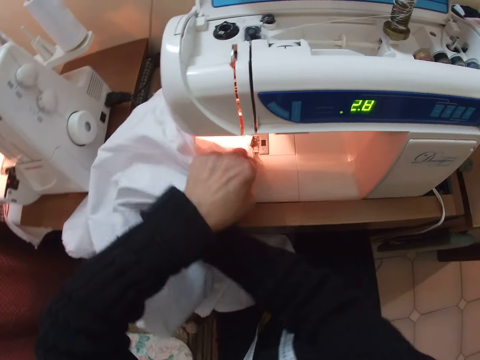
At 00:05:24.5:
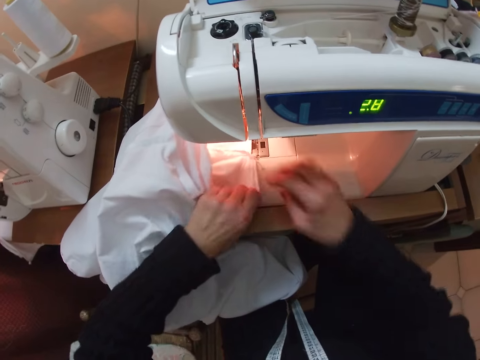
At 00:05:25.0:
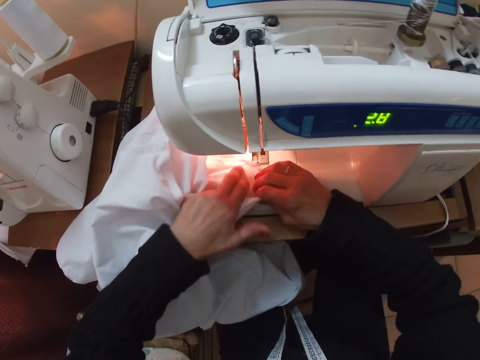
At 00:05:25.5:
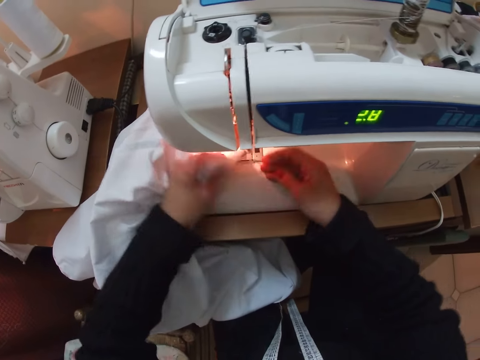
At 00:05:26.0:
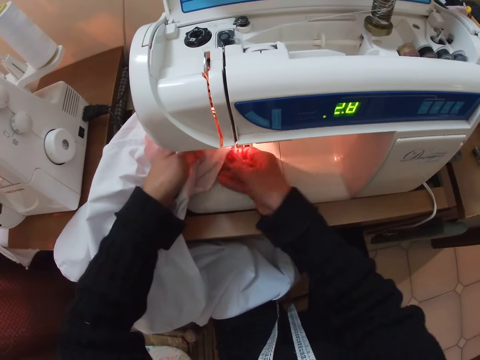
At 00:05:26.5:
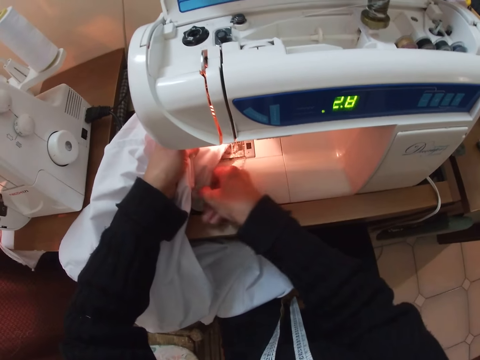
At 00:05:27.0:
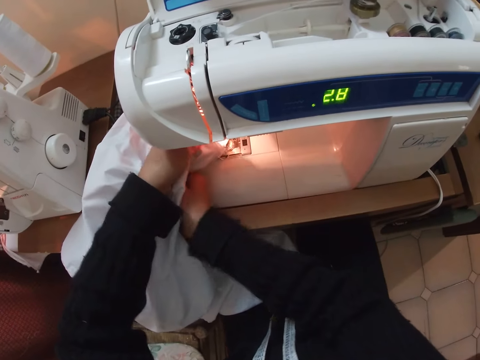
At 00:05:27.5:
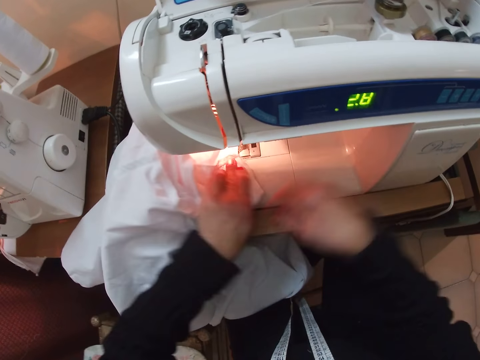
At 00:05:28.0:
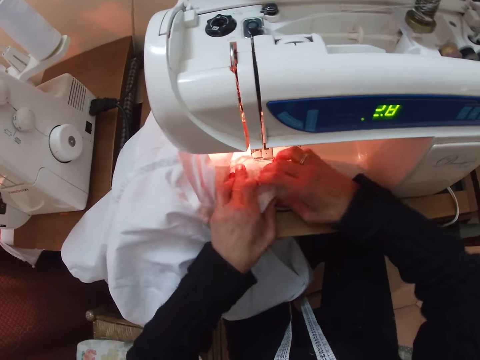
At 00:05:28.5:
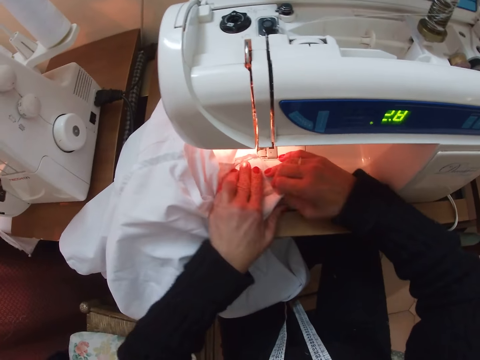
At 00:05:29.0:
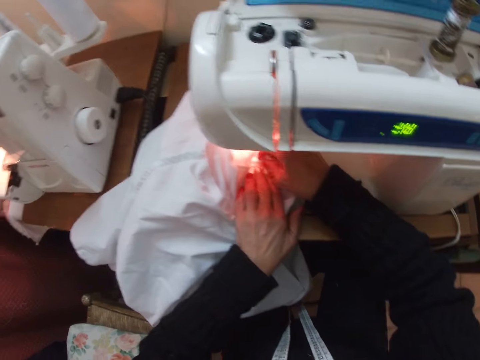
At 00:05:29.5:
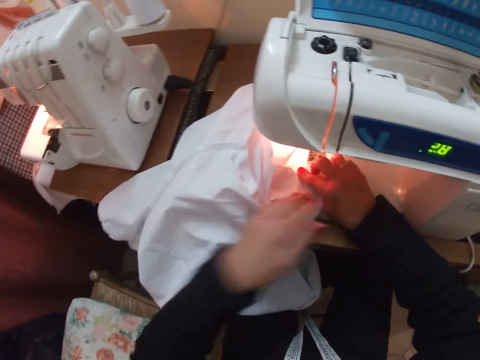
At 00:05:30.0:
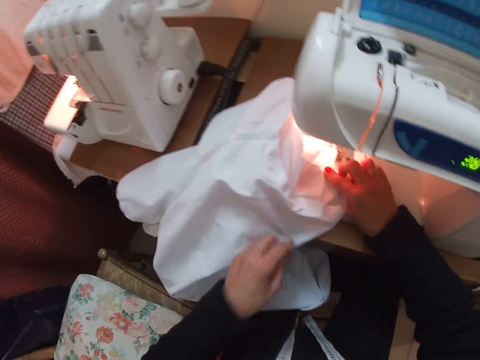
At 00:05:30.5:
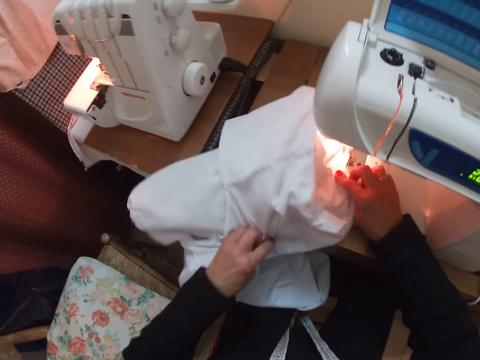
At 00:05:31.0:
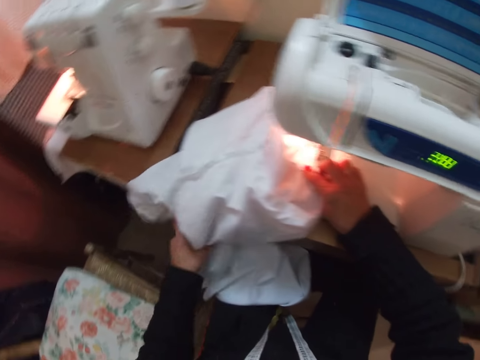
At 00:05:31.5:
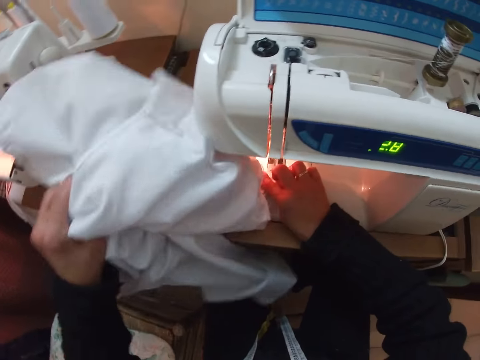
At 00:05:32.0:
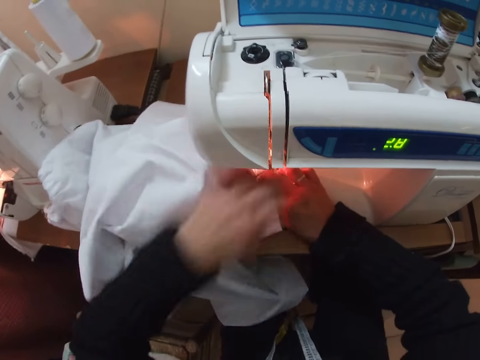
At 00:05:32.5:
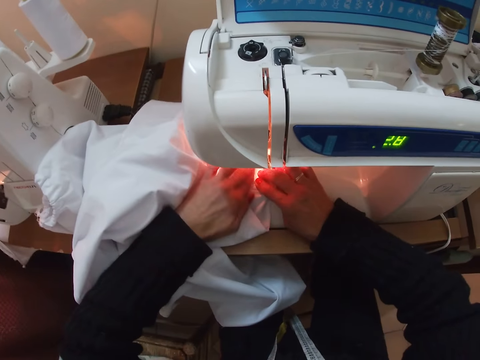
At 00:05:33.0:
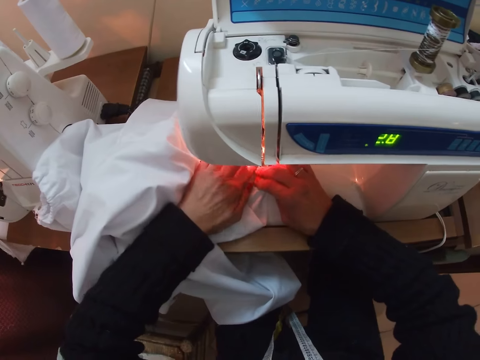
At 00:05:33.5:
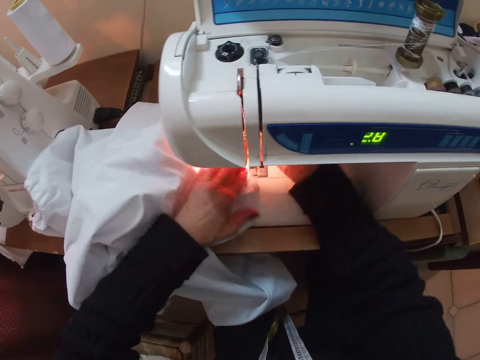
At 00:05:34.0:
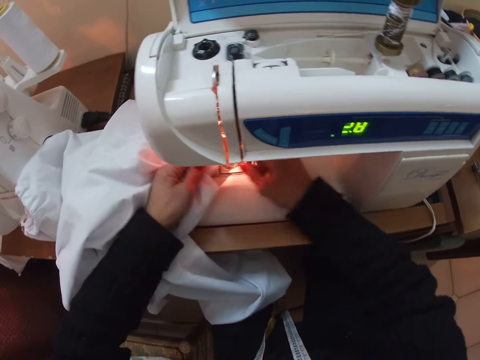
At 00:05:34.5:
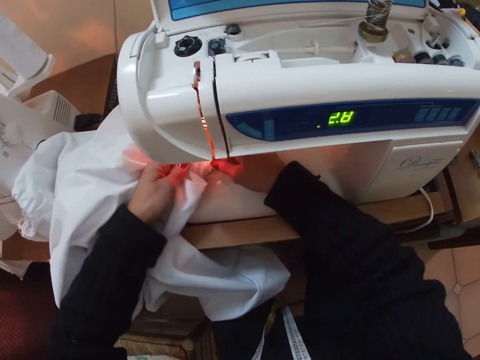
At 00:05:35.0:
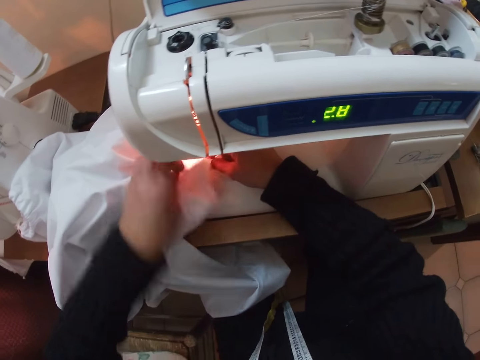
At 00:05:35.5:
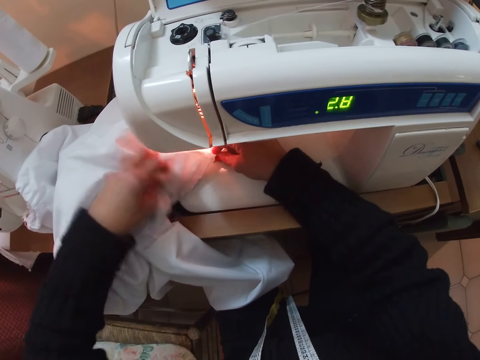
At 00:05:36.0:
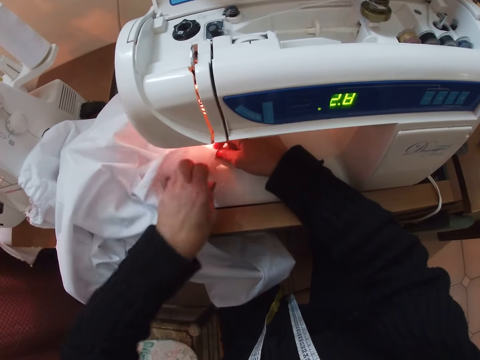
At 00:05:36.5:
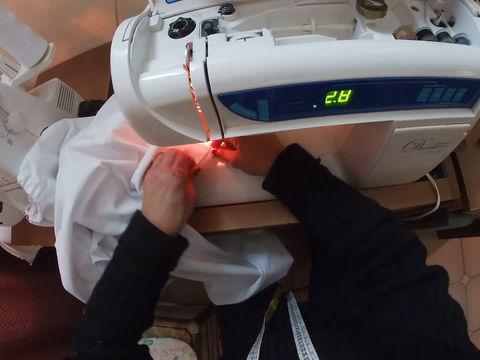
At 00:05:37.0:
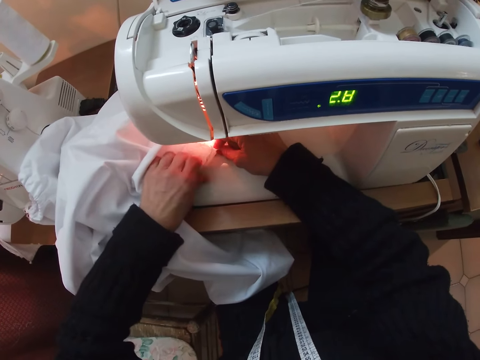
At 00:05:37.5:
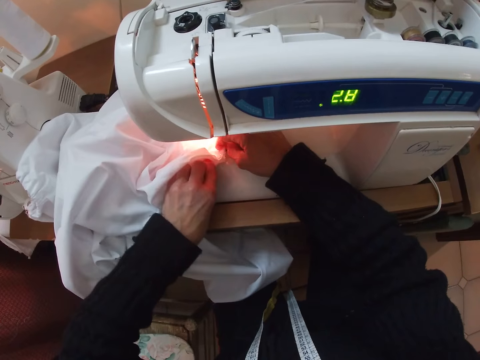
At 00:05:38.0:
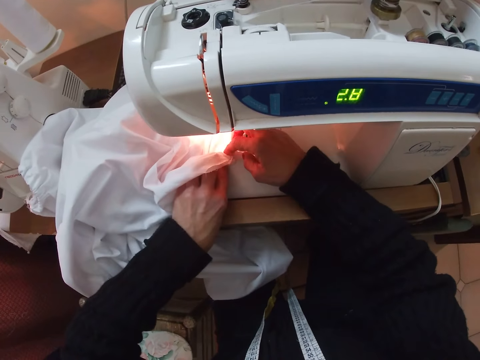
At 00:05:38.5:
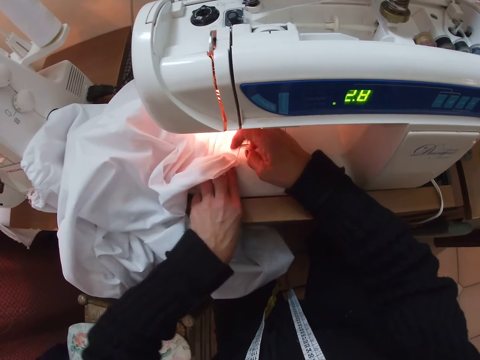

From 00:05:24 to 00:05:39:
The camera wearer adjusts the garment. She takes her left hand off the white cloth. She adjusts the white cloth with her left hand. She lifts the white cloth on the sewing machine. She adjusts the white cloth on the sewing machine.

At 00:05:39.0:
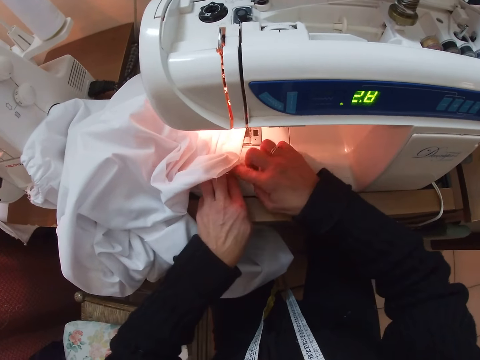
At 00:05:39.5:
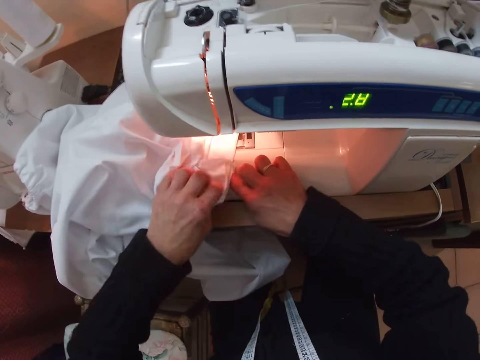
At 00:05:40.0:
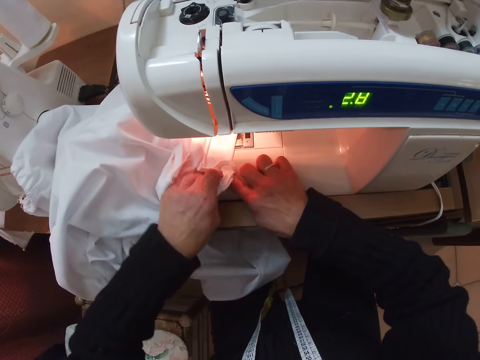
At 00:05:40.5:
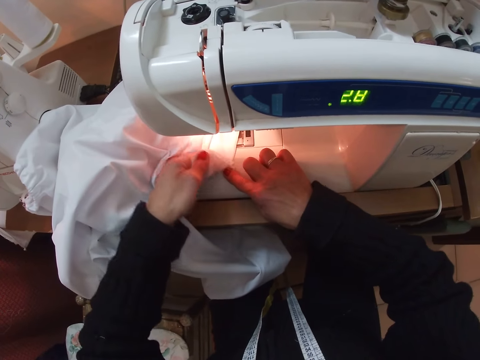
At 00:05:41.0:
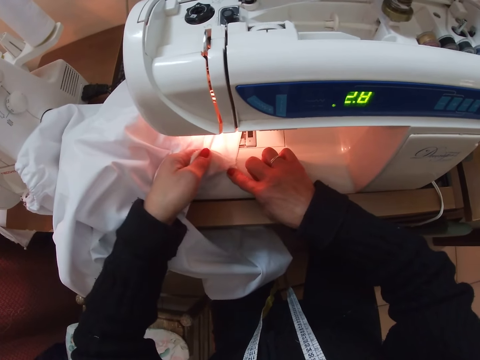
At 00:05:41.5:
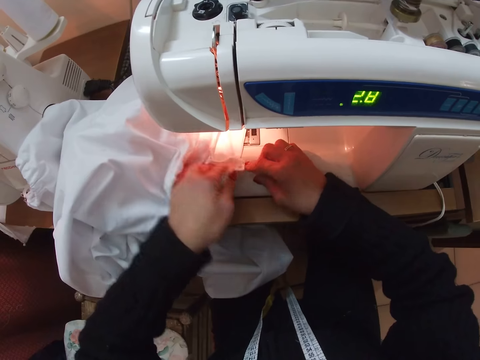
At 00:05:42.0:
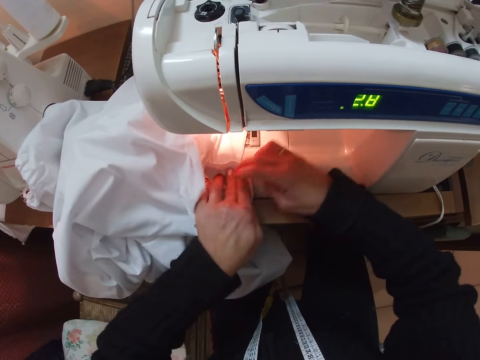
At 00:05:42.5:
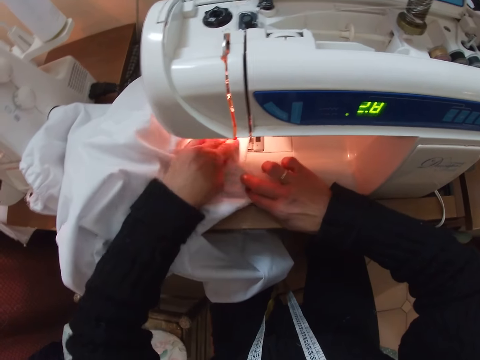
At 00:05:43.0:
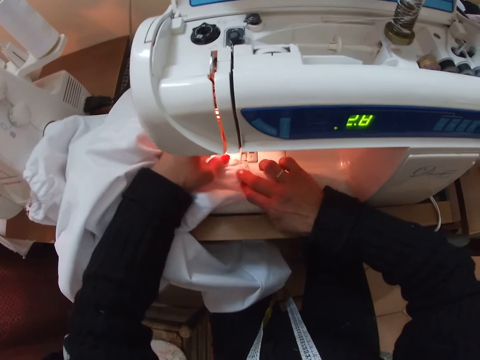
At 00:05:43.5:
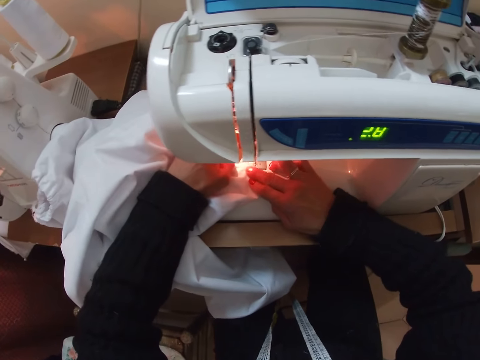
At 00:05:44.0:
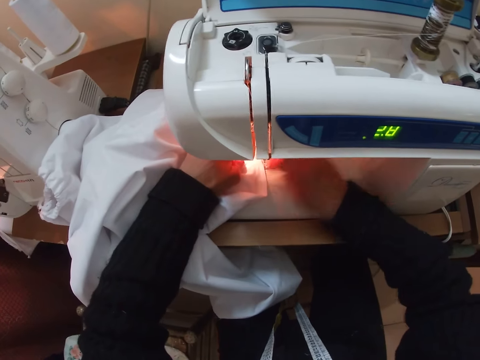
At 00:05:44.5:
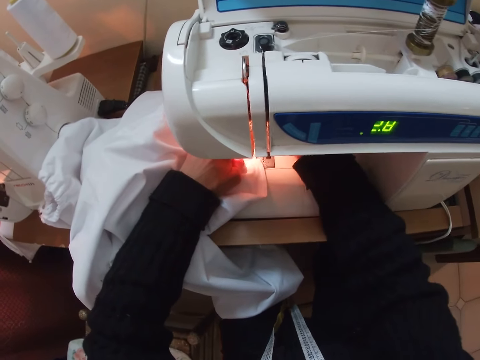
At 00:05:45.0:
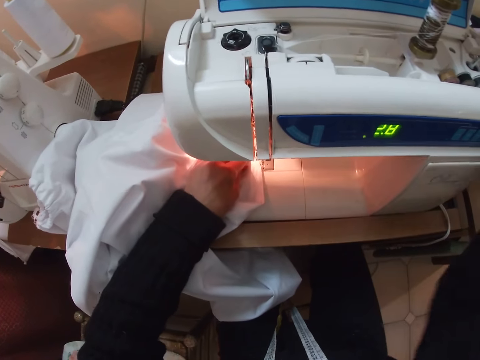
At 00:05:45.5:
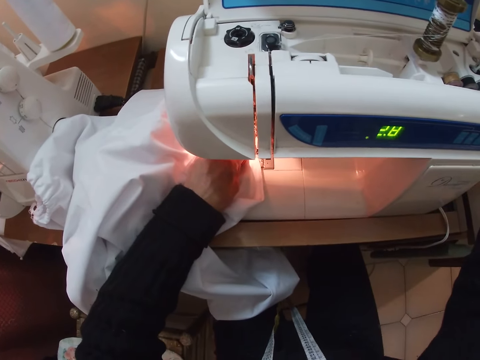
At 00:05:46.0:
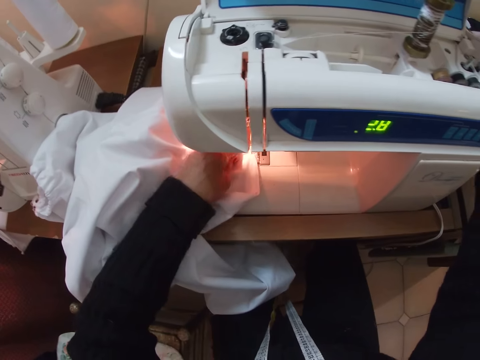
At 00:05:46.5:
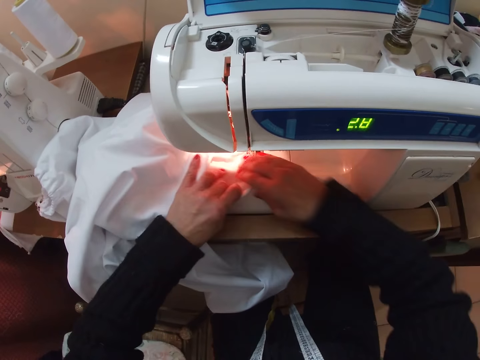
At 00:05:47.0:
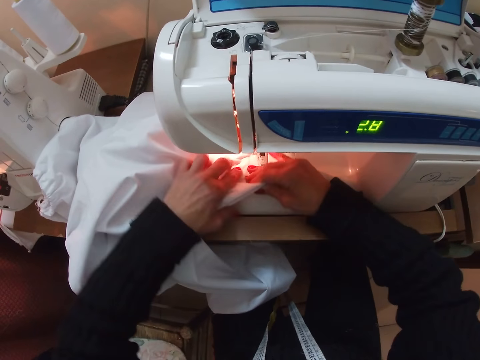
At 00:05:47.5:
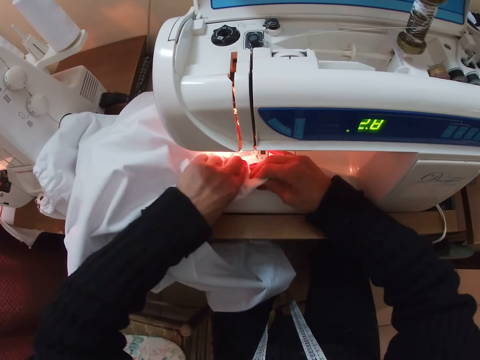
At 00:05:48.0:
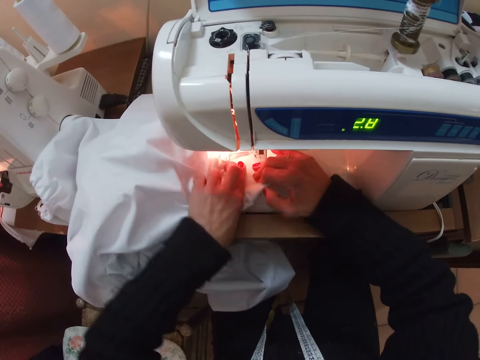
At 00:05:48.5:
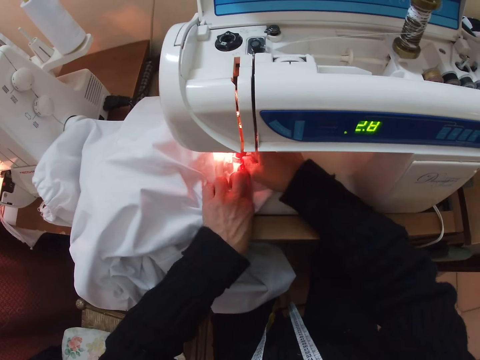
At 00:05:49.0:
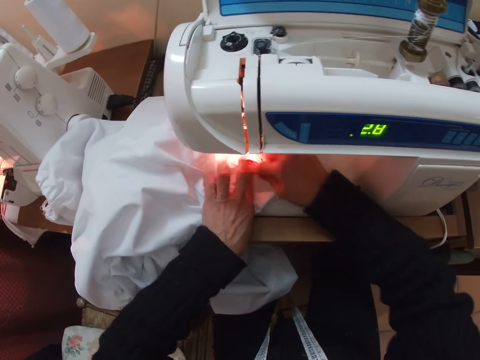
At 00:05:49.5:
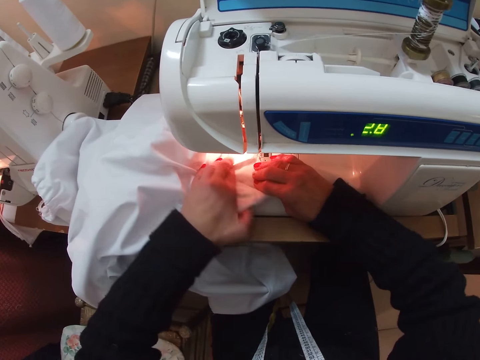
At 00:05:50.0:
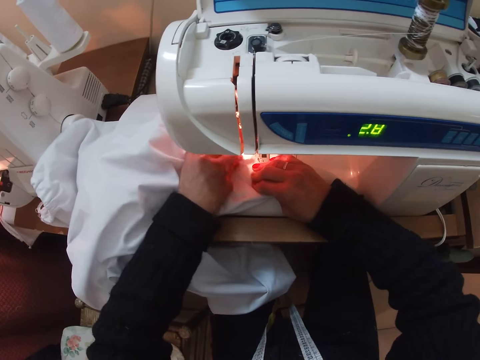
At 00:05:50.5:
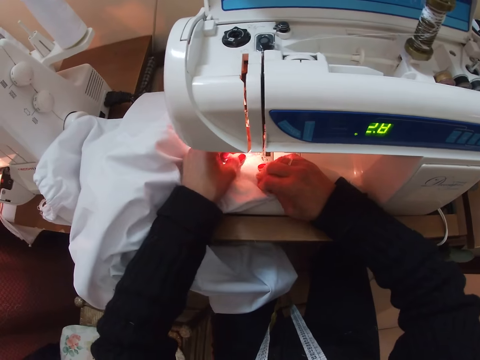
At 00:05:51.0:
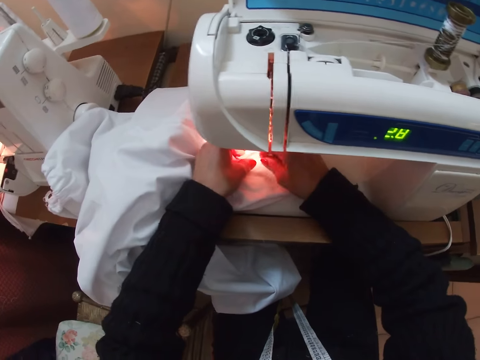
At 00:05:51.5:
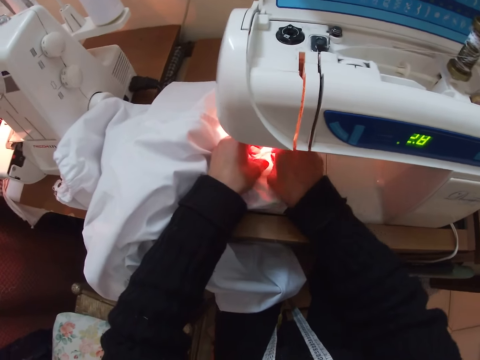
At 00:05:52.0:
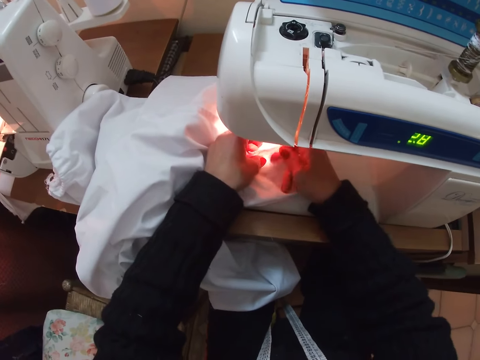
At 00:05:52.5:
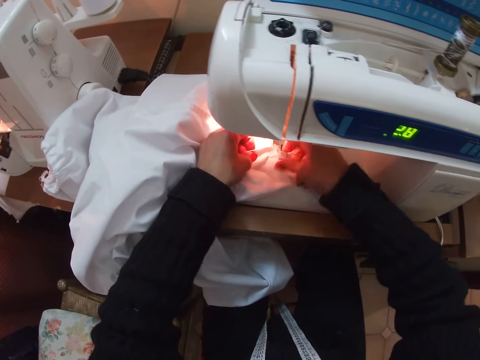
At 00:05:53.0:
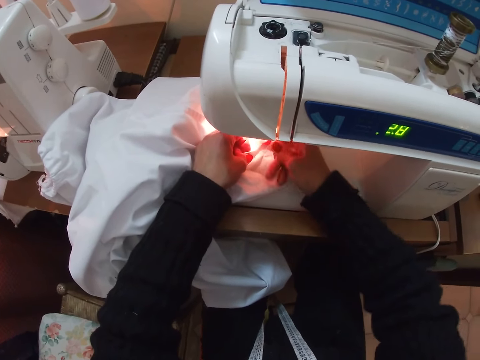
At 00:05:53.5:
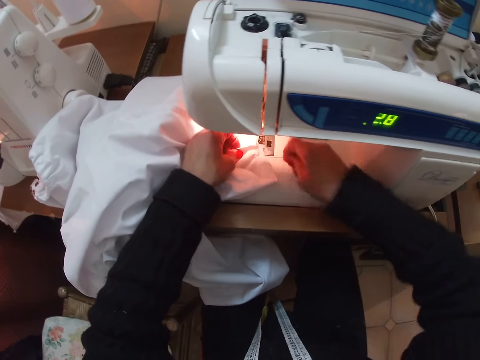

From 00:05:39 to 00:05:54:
The camera wearer takes her hands off the white cloth. She operates the sewing machine. She adjusts the white cloth on the sewing machine. She pulls the threads. She drags out wool from the white cloth.
